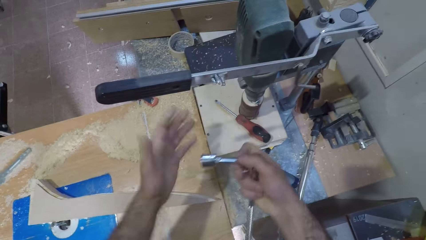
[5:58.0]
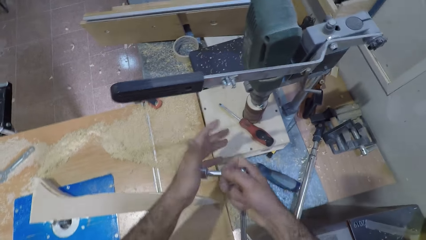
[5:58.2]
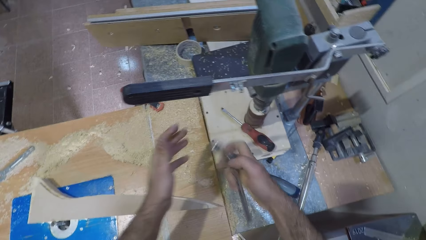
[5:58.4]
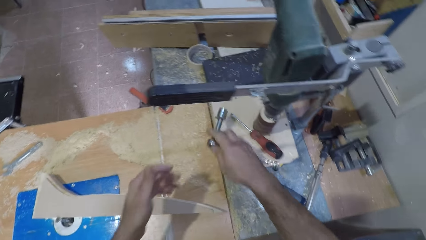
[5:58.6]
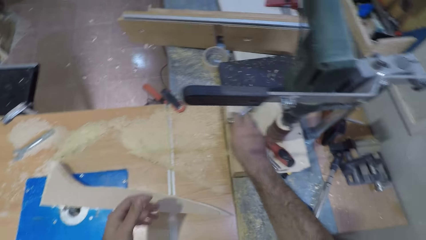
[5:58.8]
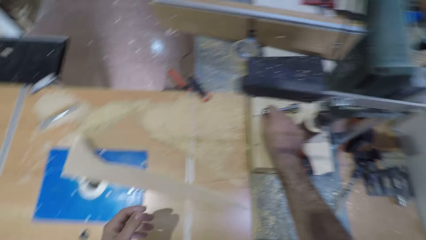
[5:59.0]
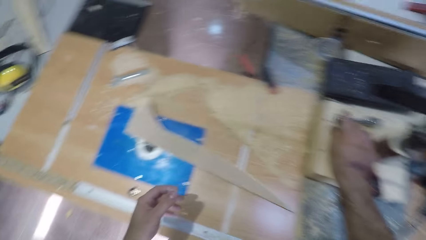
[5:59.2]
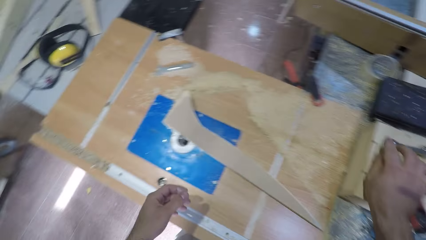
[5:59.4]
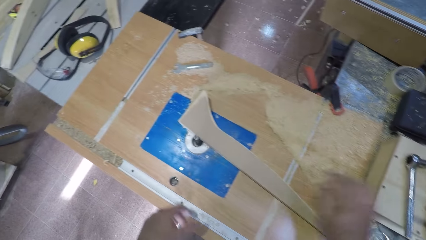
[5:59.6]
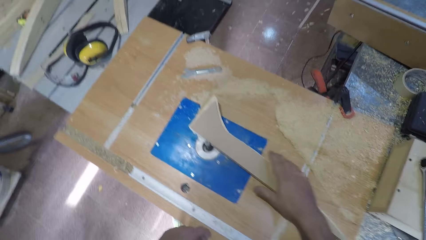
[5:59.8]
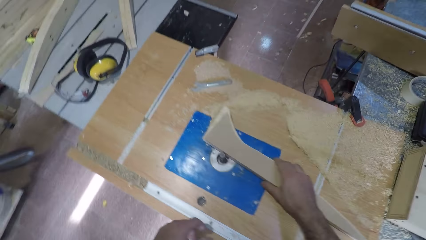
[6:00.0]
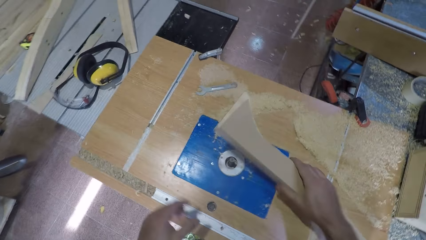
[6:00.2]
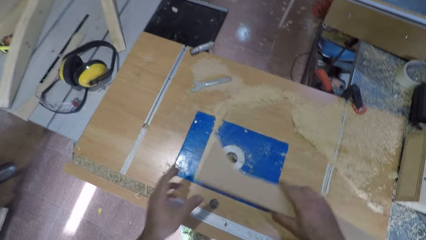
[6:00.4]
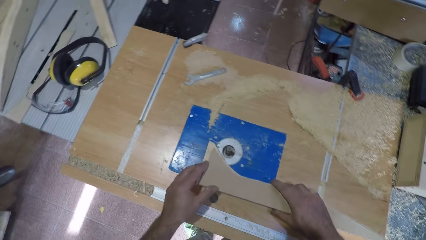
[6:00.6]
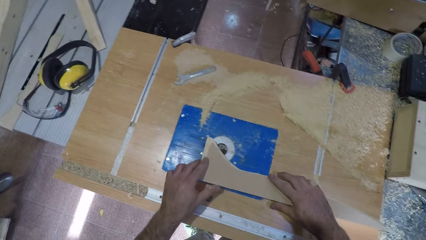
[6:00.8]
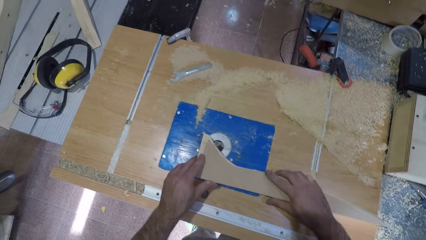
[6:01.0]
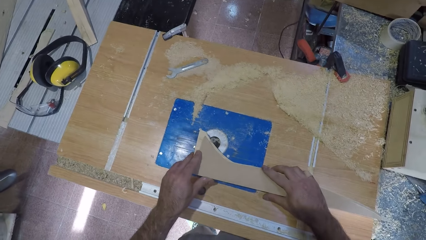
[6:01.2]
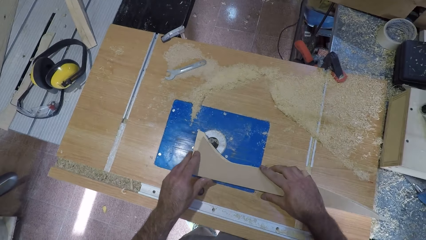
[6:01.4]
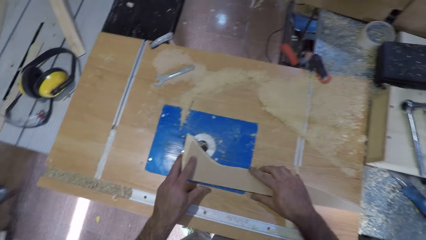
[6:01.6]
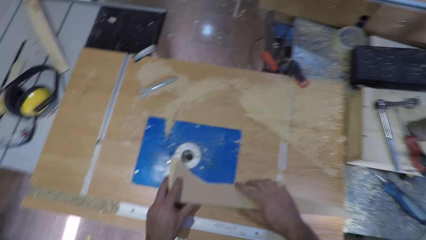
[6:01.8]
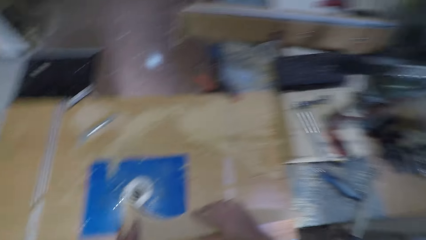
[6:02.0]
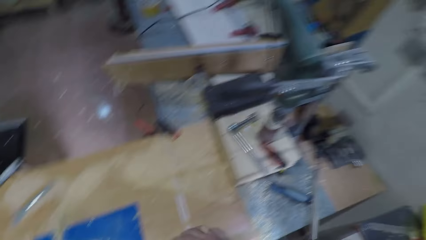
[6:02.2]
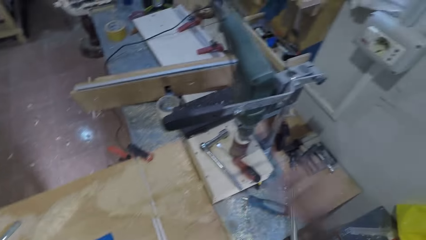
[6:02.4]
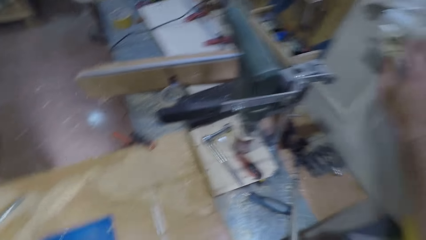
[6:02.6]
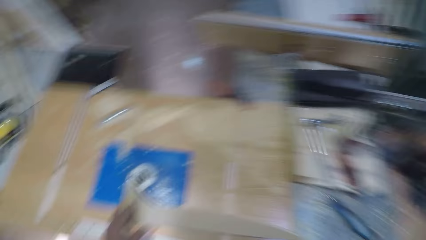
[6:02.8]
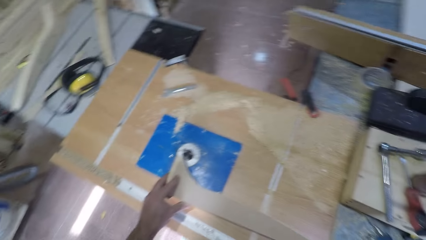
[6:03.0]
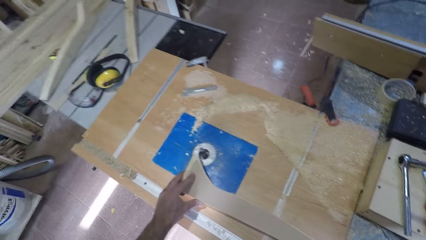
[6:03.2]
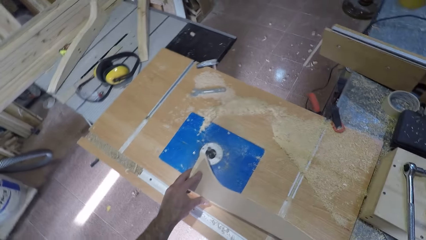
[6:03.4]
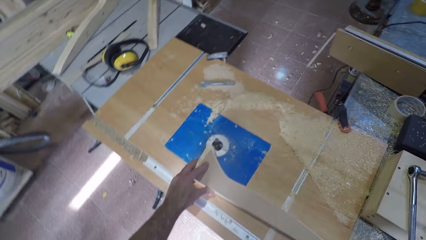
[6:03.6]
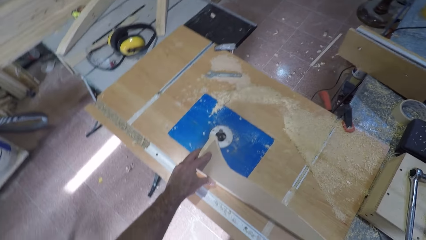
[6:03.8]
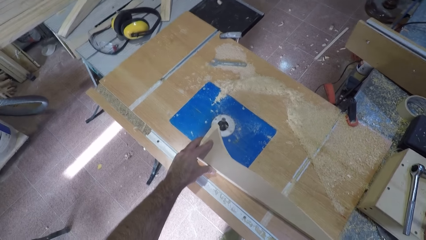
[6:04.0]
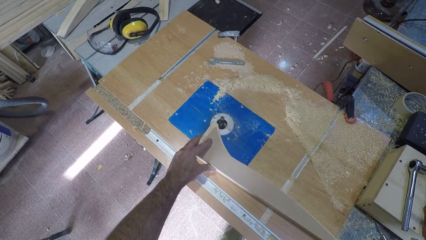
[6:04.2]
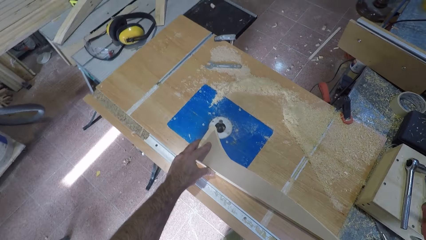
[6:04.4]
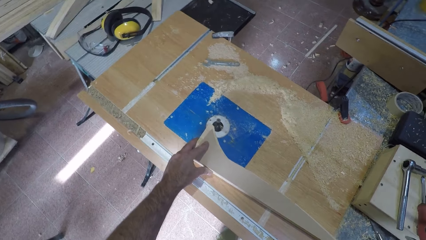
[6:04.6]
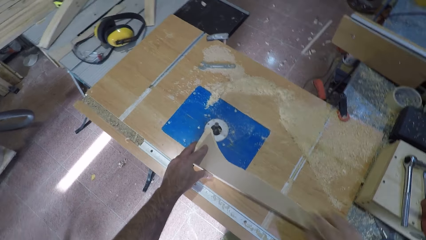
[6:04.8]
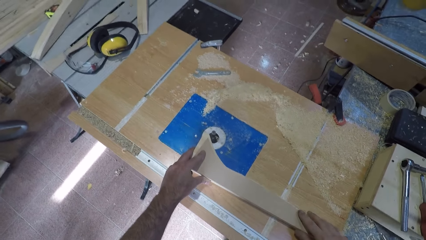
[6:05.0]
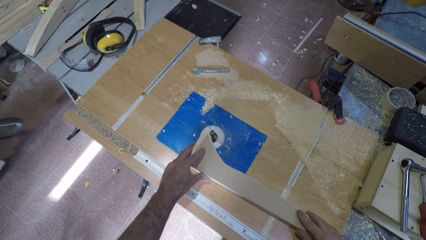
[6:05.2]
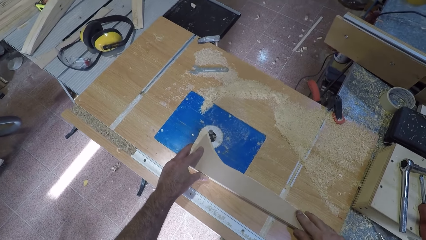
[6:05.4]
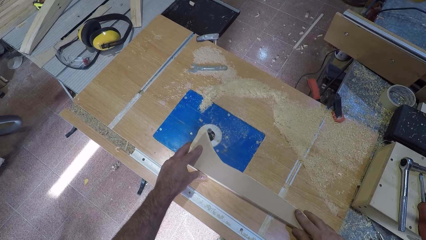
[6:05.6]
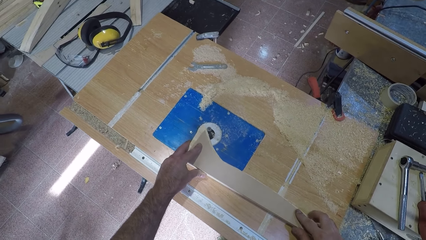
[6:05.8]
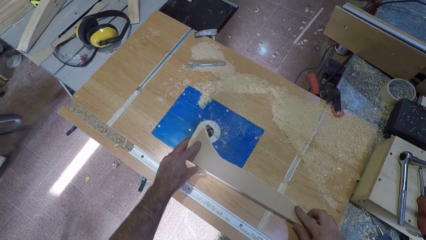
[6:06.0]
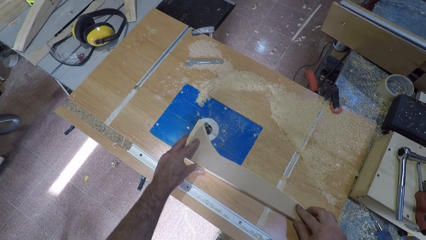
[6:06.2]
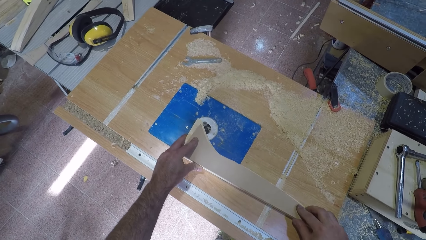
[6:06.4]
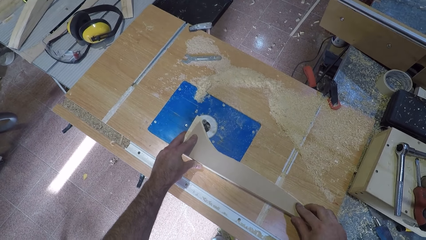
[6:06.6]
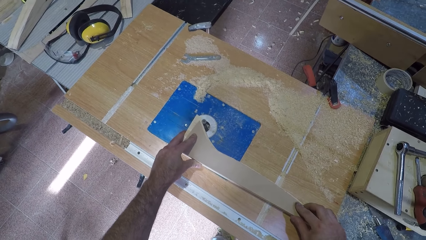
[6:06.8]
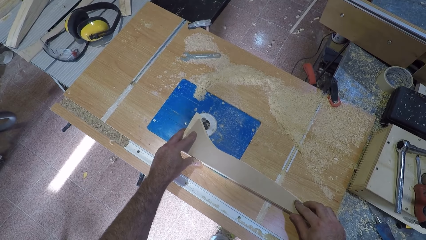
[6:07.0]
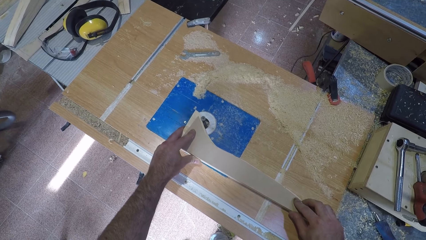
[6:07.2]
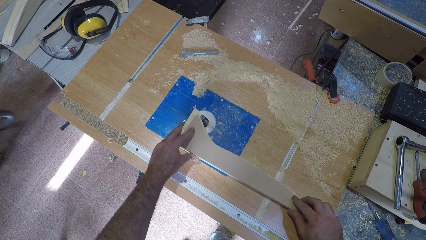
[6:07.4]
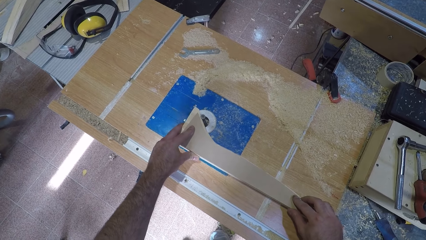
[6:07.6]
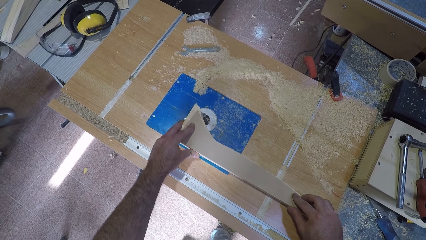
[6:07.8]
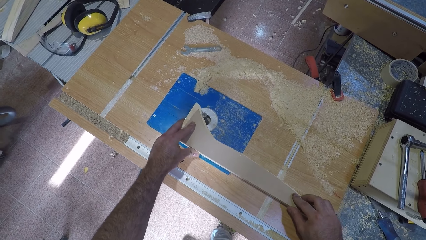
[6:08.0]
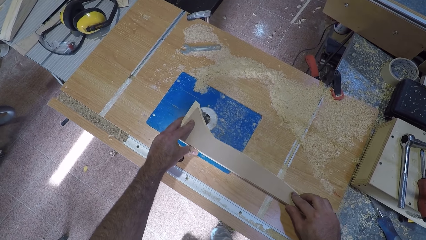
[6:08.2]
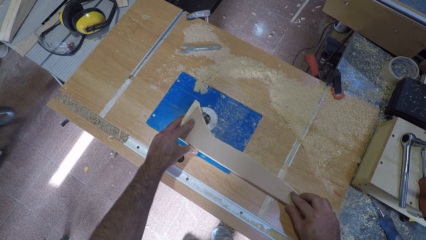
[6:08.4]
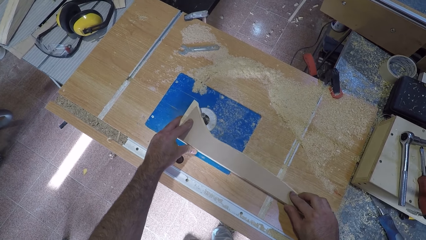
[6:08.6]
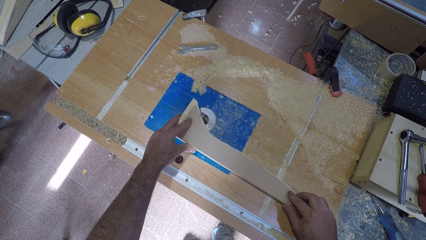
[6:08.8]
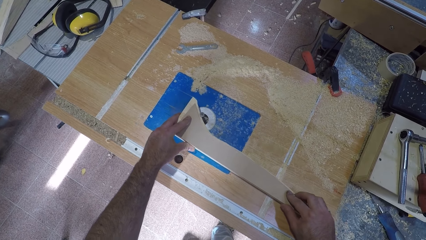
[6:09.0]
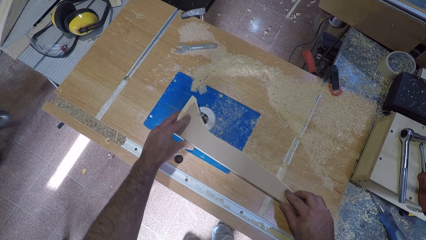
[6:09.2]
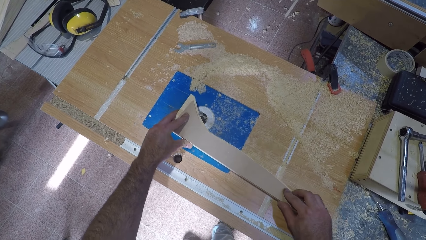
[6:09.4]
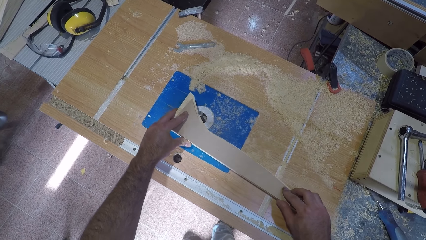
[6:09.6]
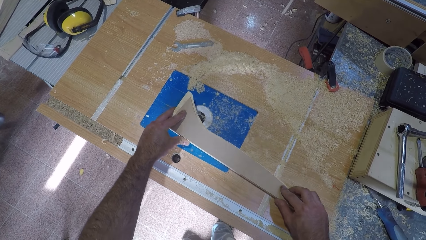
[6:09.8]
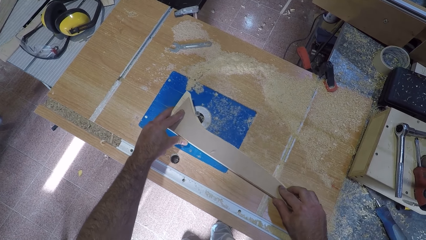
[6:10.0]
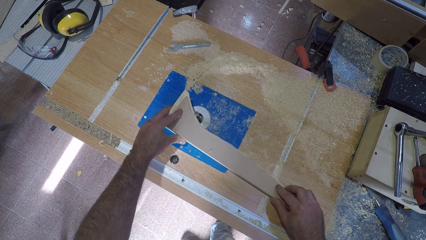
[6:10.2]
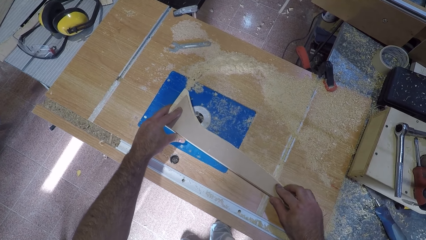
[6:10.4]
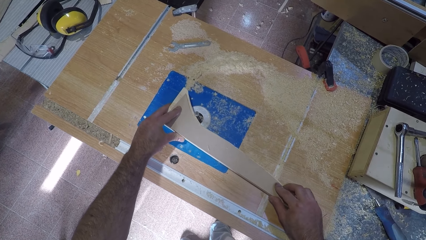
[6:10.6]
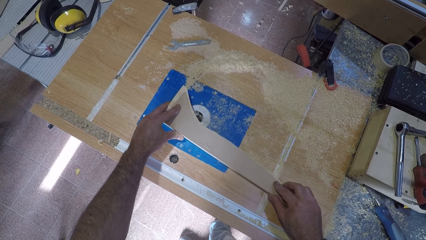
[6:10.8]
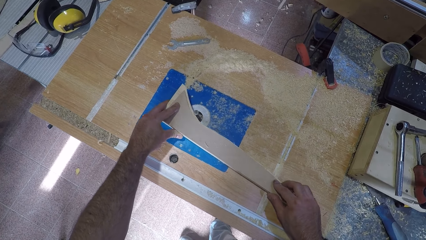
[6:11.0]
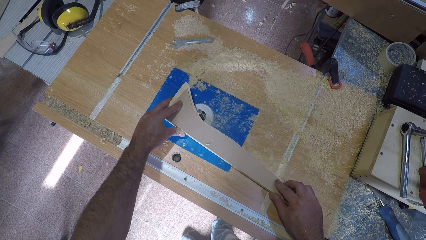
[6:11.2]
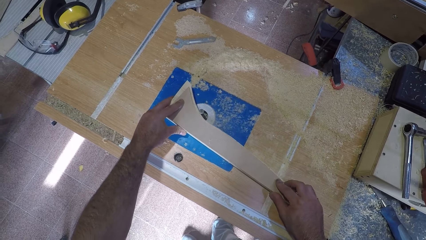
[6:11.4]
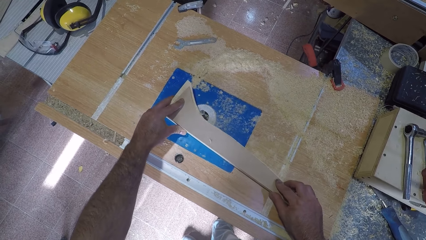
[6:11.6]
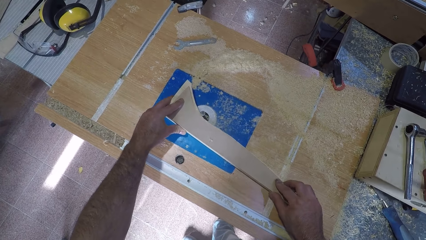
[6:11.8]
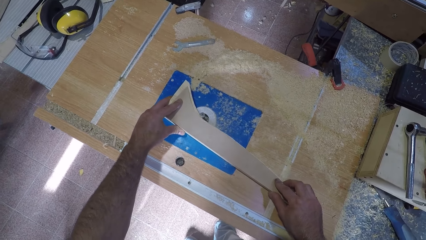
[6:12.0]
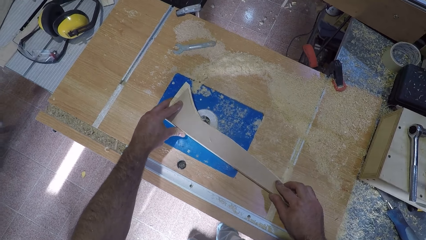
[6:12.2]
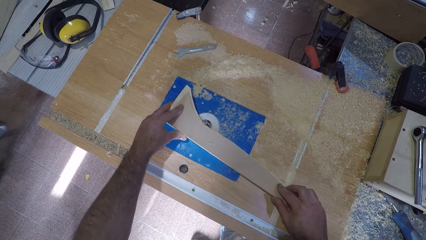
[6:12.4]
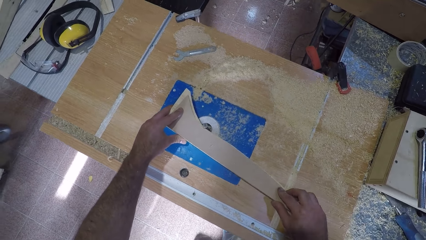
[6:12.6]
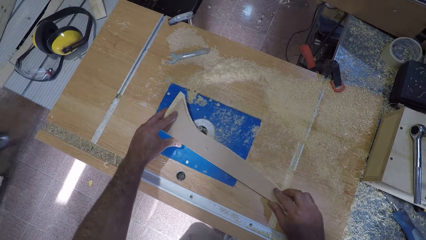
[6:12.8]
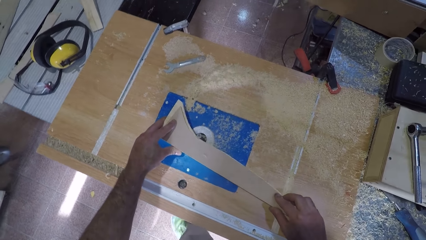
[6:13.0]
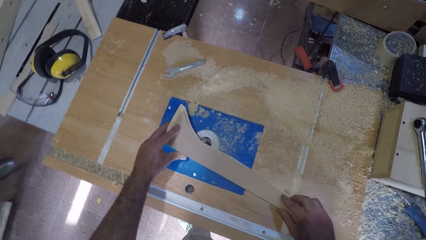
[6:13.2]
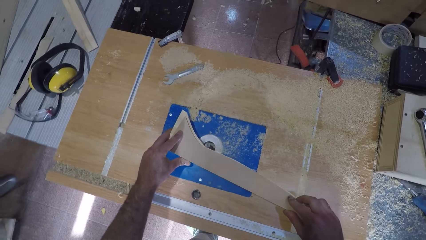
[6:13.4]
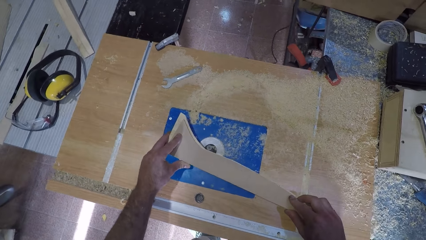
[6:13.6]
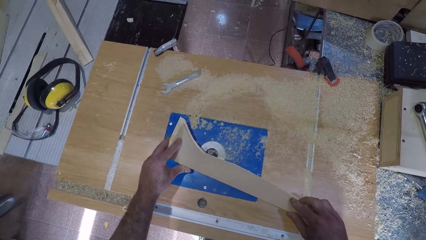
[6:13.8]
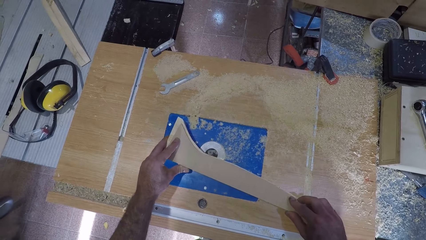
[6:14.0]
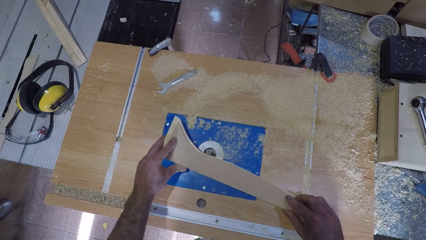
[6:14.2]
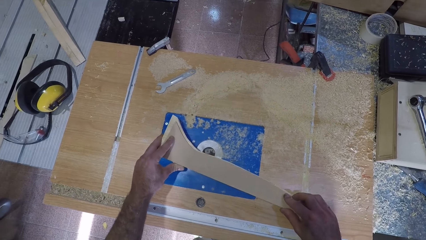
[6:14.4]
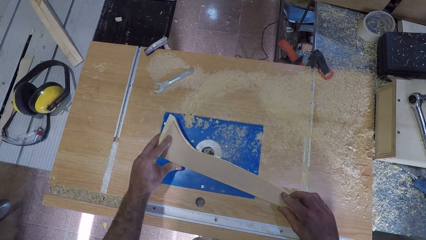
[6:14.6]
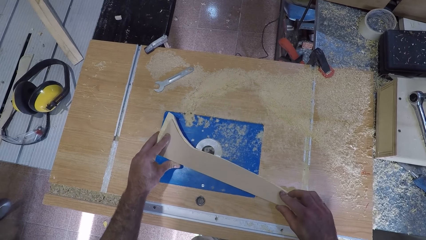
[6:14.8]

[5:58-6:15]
The camera wearer fixes the nut on the torque wrench. They place the torque wrench and nut on the bench. They pick the wood-work or piece of wood and put the wood-work beside the filer or wood carver machine. They switch on the filer and file the wood-work. They carve the piece of wood.
